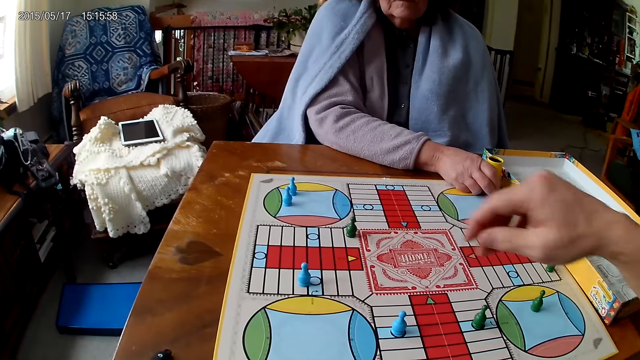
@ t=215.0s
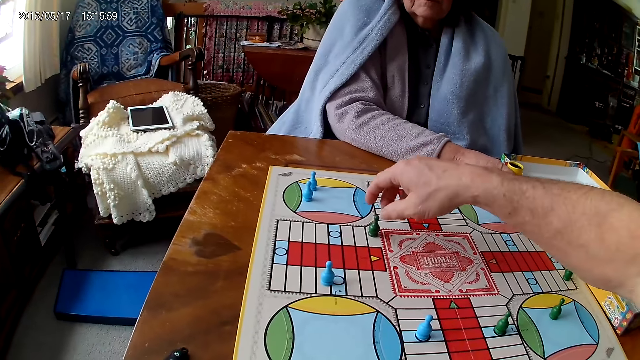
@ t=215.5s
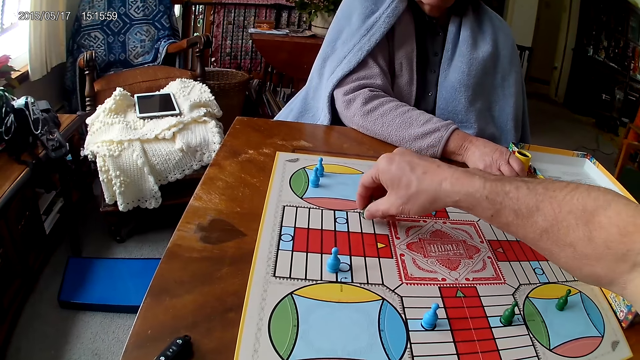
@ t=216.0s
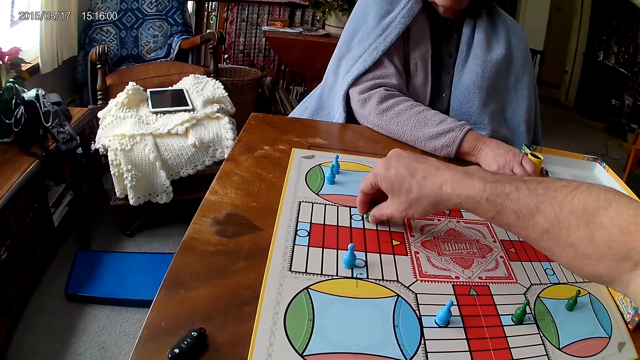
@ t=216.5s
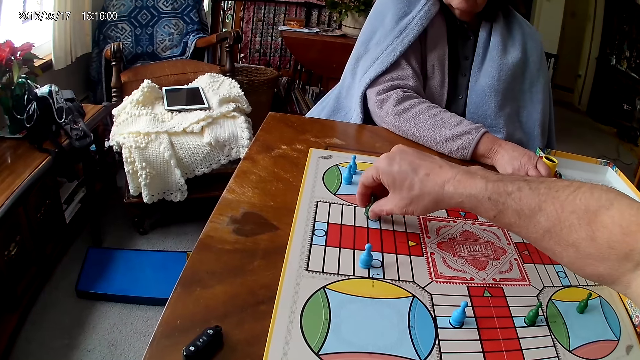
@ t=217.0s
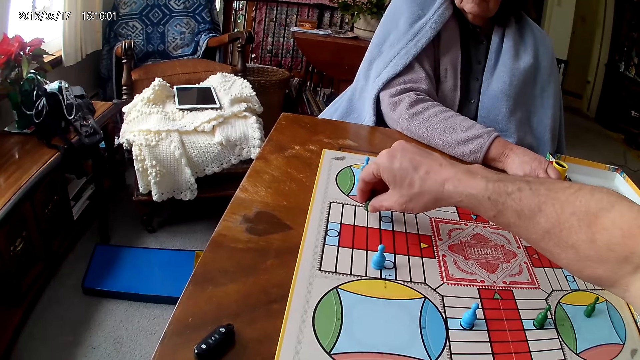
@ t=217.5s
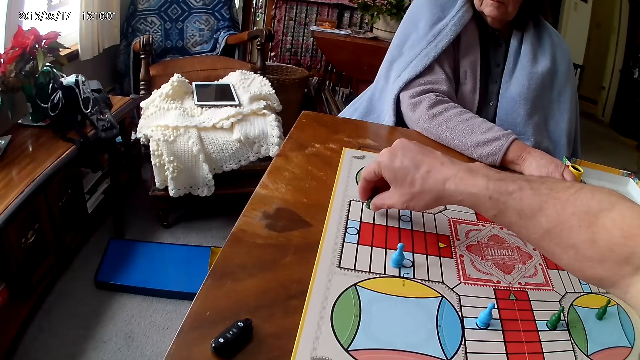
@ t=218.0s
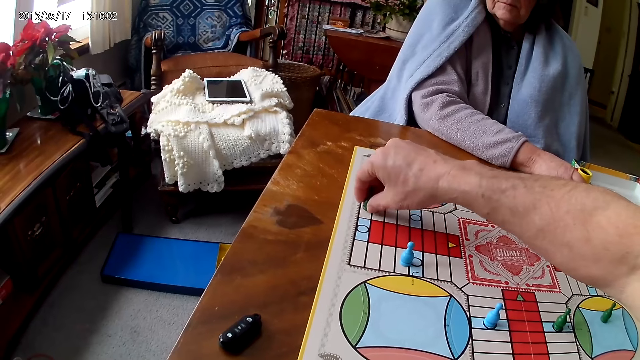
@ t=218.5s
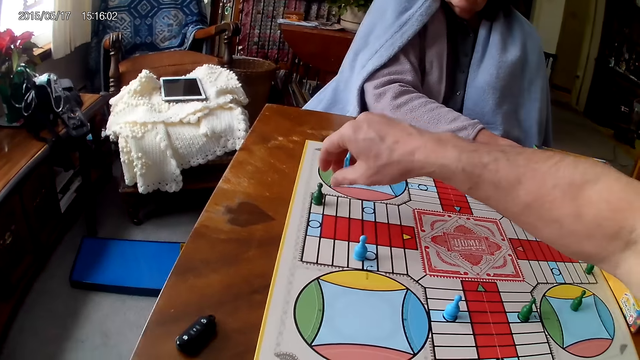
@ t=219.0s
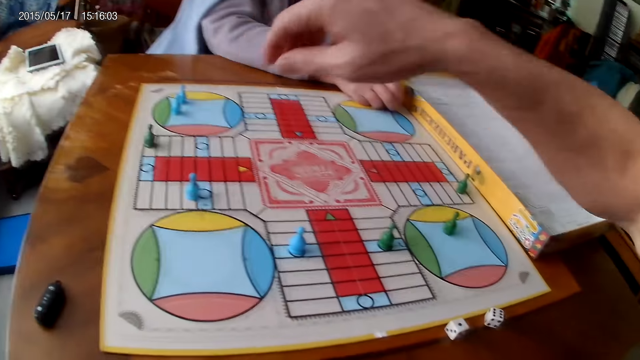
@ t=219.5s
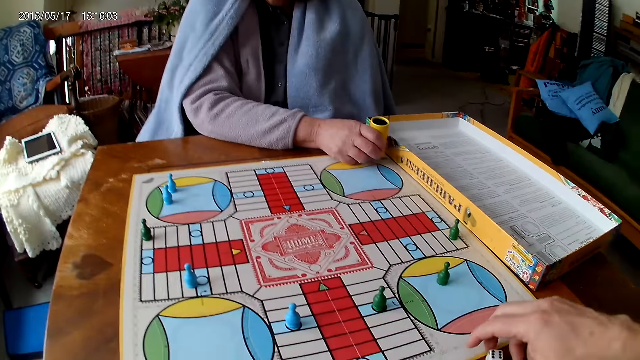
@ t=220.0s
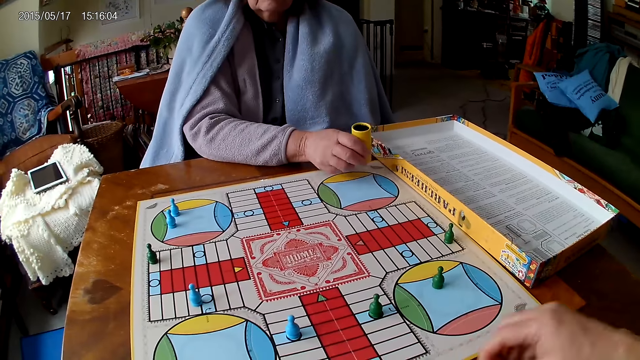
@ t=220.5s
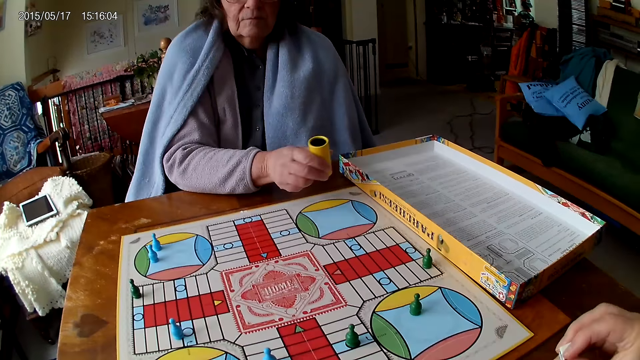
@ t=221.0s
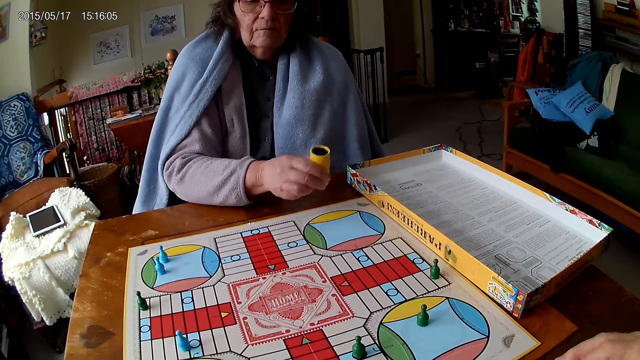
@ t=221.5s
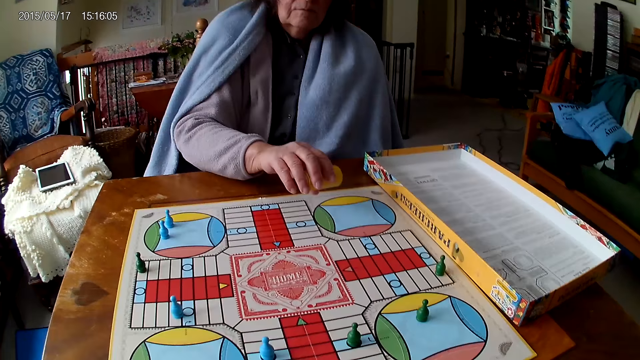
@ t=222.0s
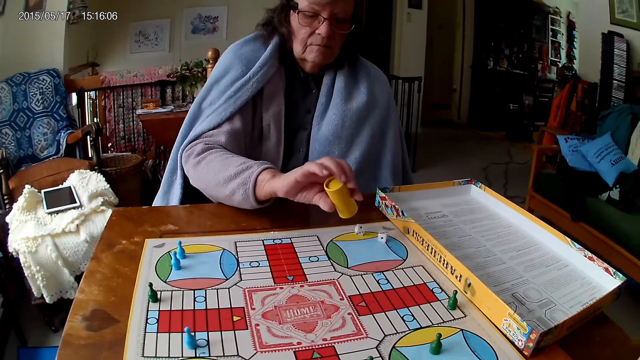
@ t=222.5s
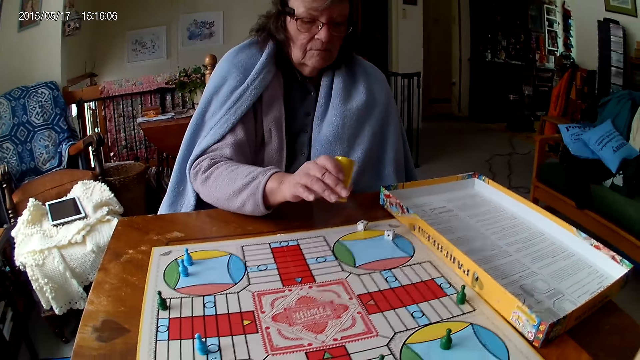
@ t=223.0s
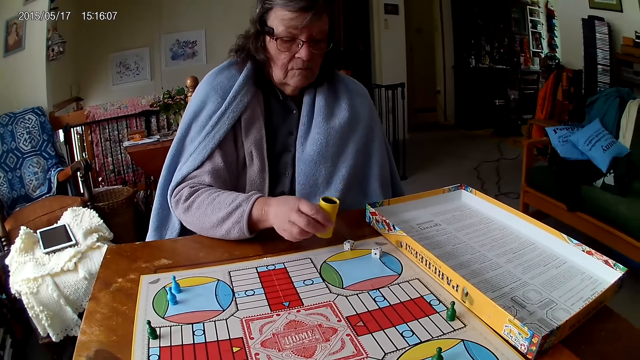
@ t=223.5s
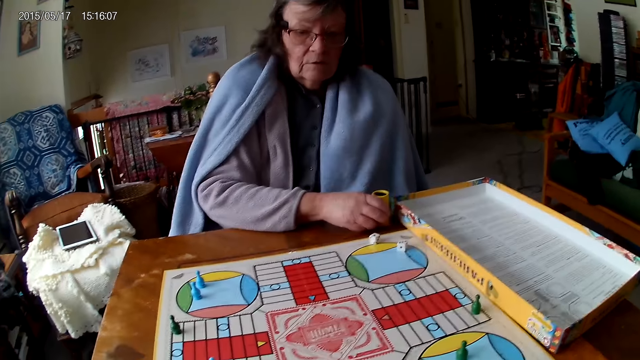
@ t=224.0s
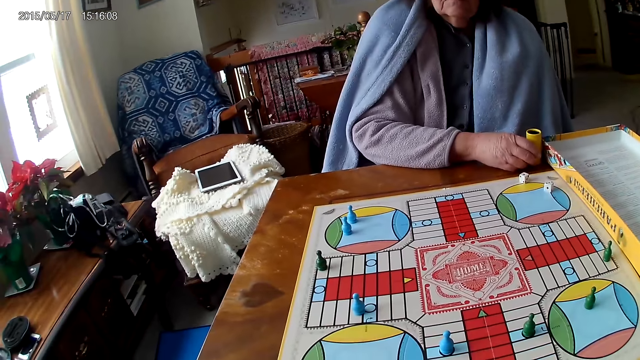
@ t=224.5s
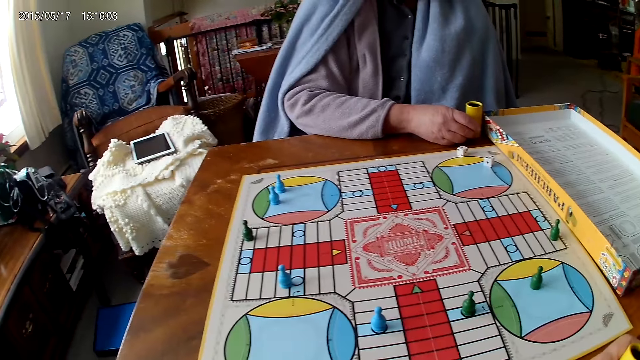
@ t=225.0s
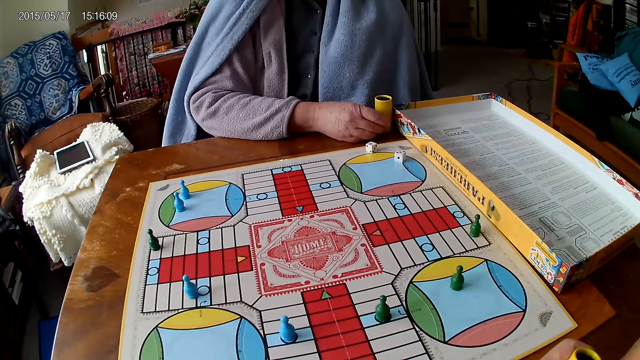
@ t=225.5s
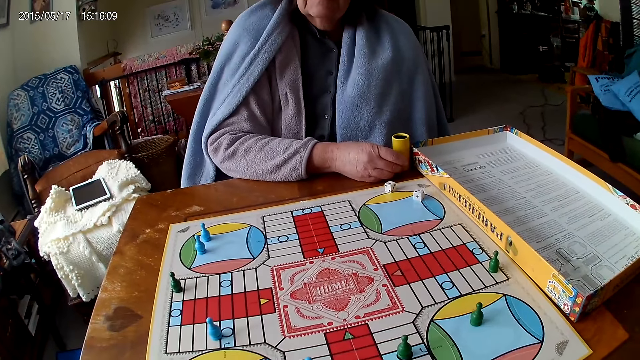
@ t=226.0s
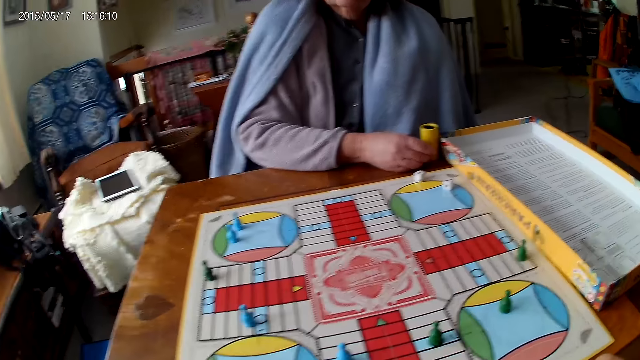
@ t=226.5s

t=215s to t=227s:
The camera wearer moves a token. He passes the dice container to his left hand. He packs the dice from the table with his right hand. The woman shakes the dice container. She pours the dice onto the board and drops the dice container on the table.

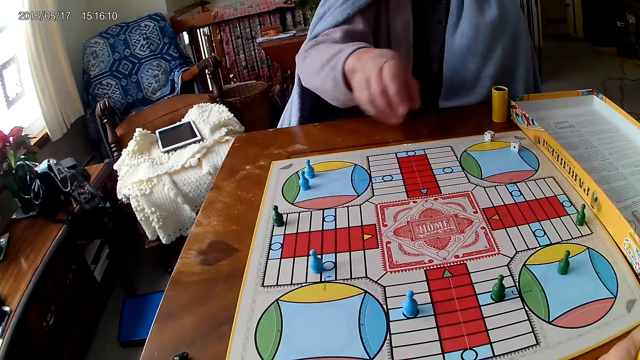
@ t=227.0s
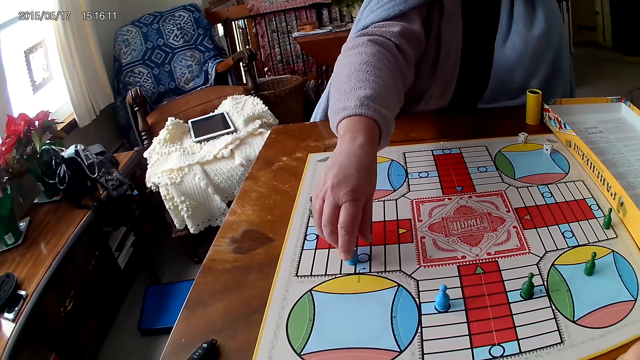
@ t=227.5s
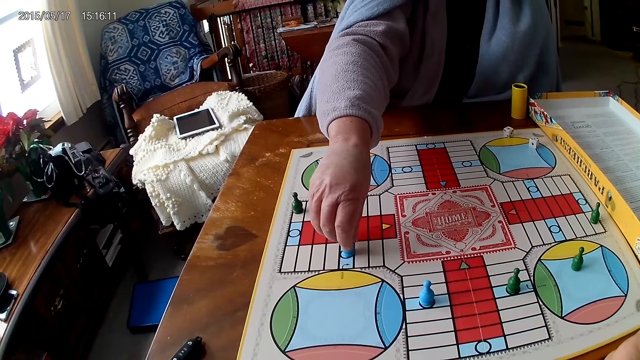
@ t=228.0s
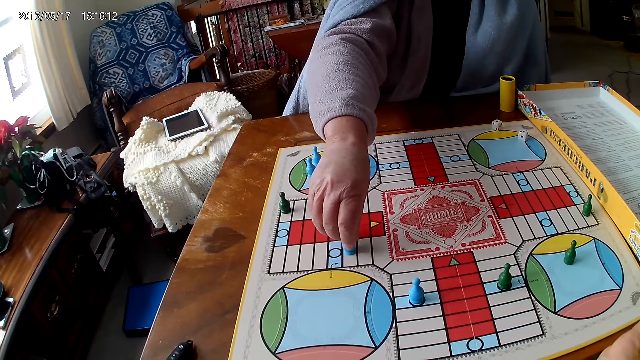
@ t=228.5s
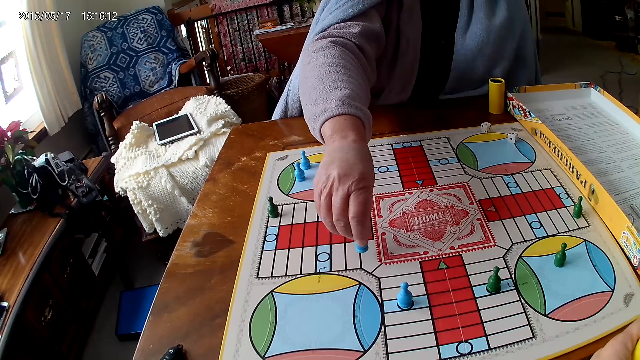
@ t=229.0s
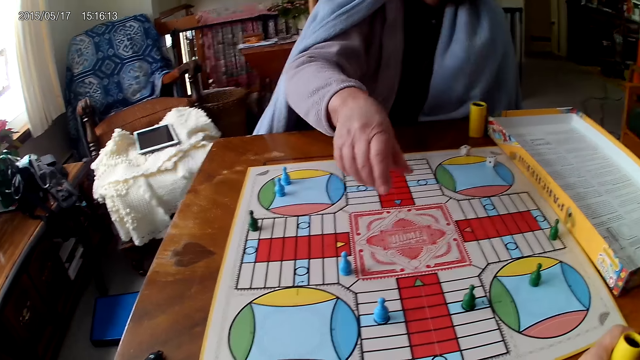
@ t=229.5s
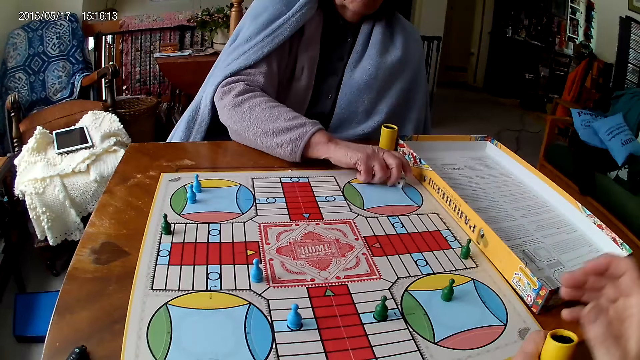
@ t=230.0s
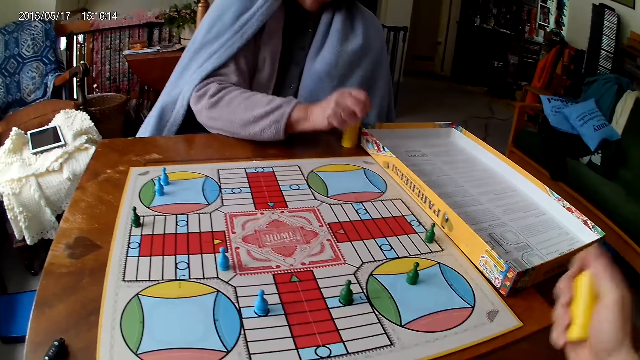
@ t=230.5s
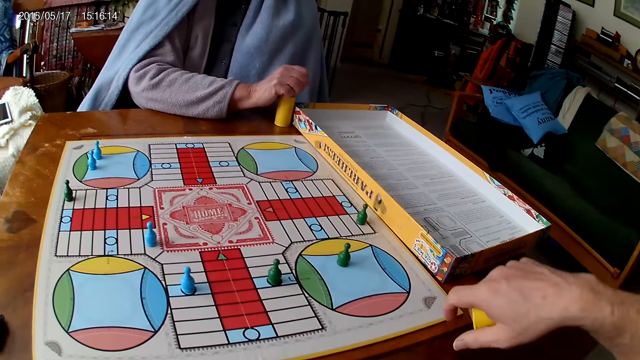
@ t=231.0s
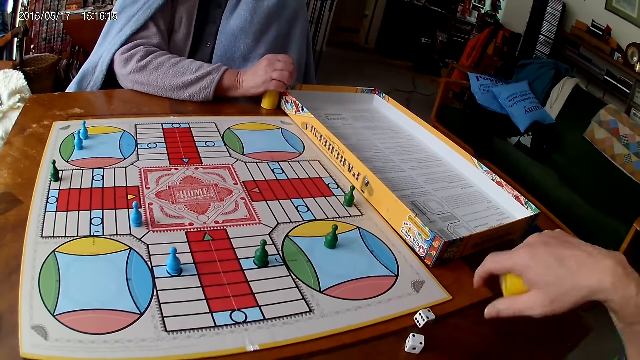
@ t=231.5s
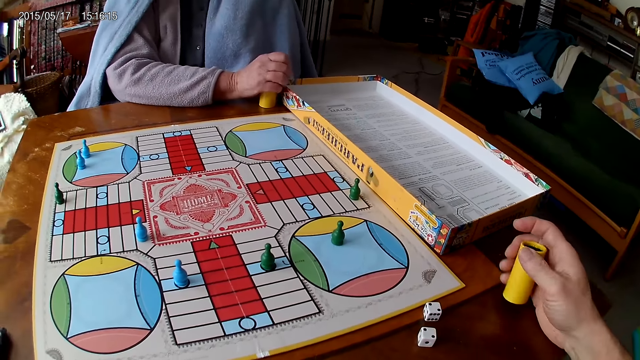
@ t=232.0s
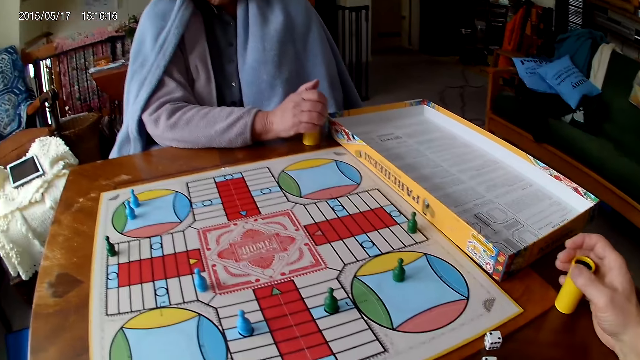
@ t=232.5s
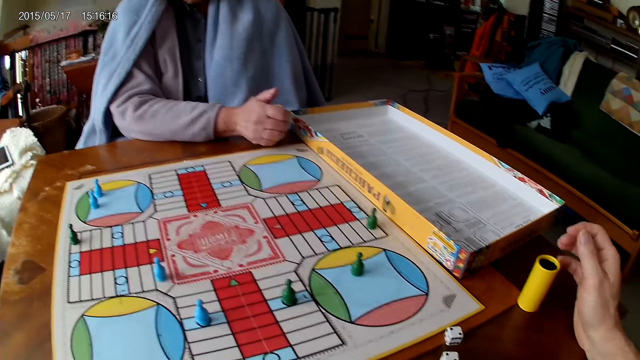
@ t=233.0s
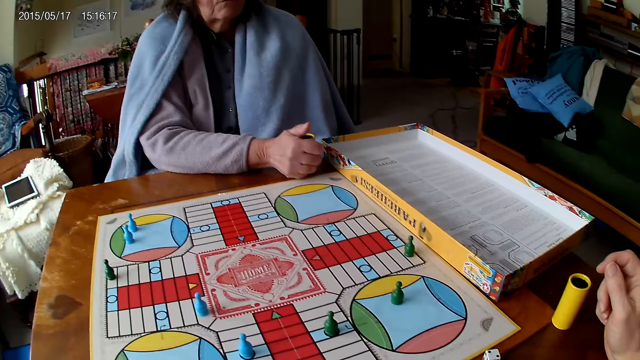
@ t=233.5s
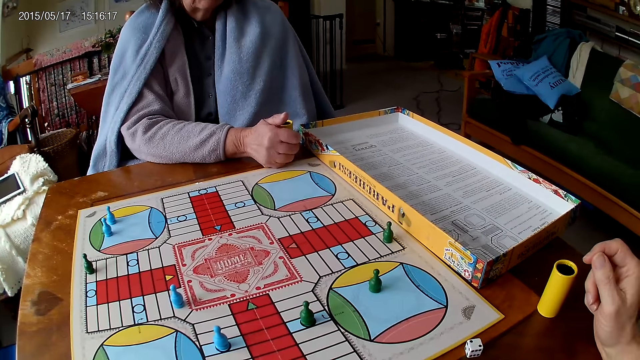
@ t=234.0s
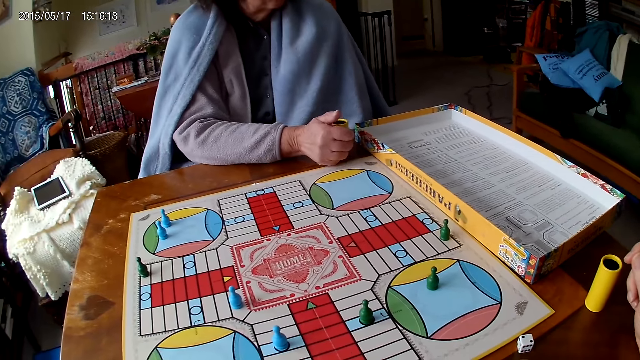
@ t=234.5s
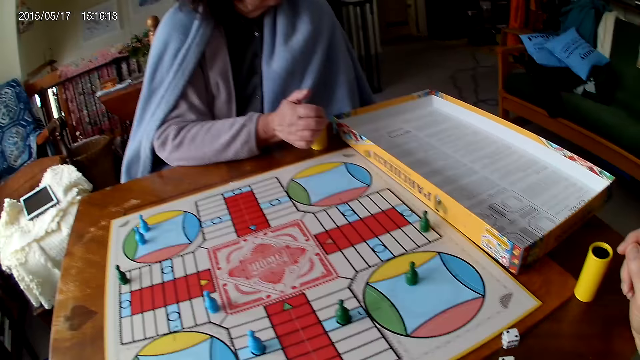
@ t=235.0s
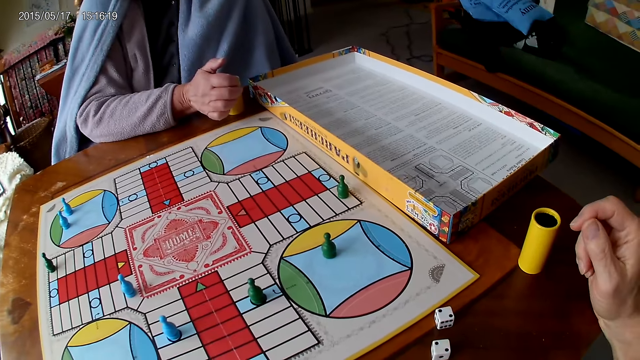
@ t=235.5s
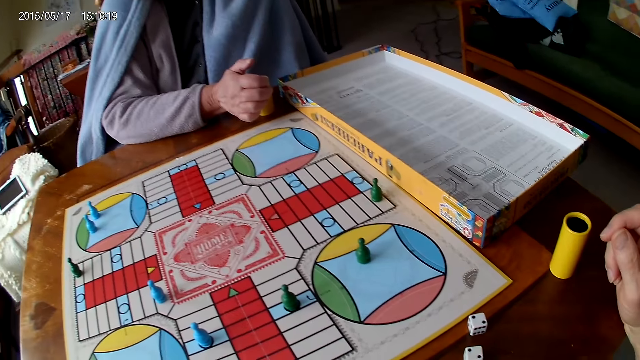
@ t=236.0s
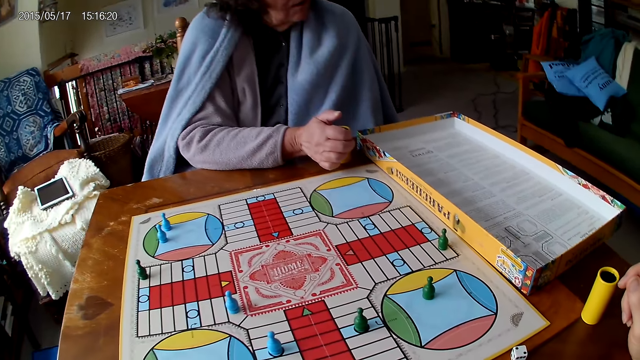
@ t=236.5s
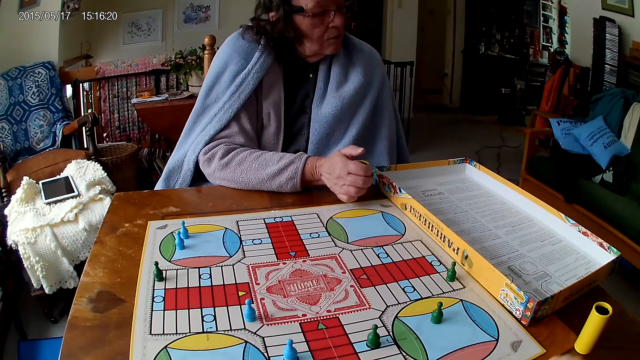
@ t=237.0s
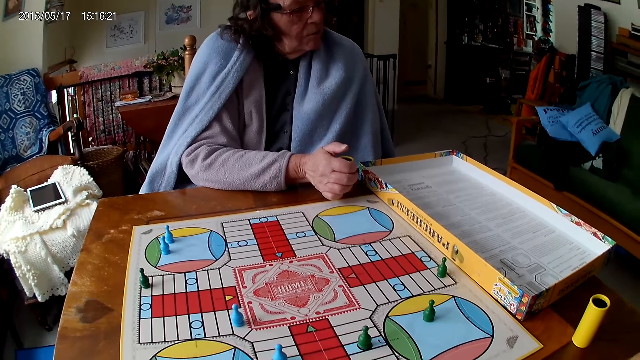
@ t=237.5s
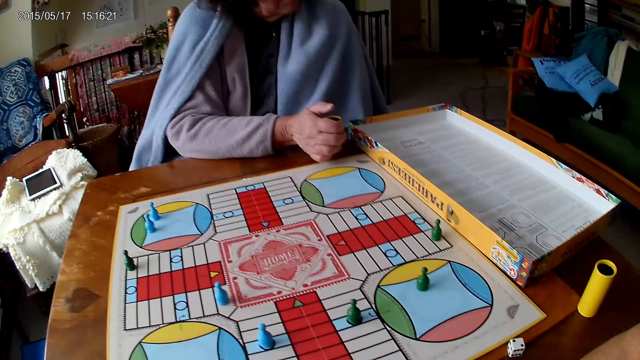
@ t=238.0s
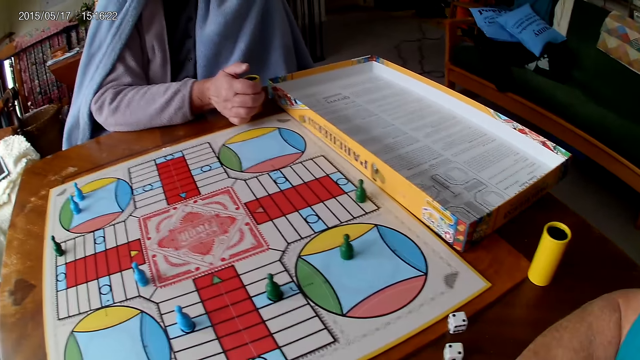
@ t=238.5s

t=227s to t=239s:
The woman moves a token on the Ludo board with her right hand and packs the dice from the board with her right hand. The camera wearer shakes the dice container with his right hand. The woman pours the dice into the dice container. The camera wearer pours the dice onto the table. He drops the dice container on the table. He looks at the board.
